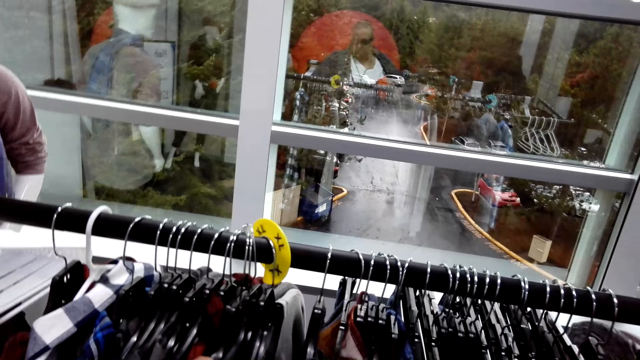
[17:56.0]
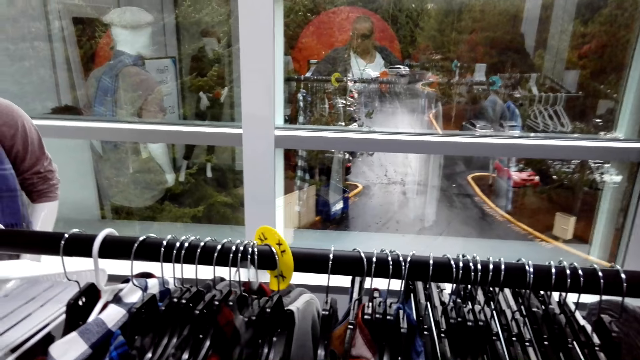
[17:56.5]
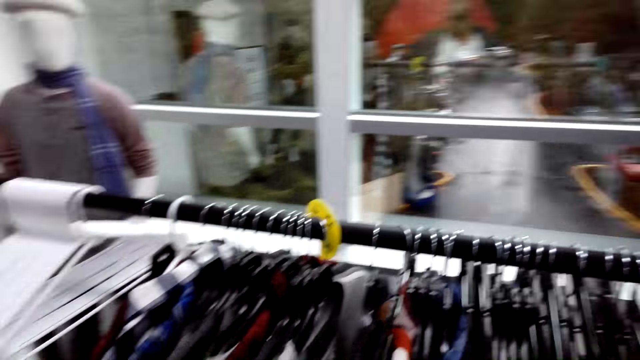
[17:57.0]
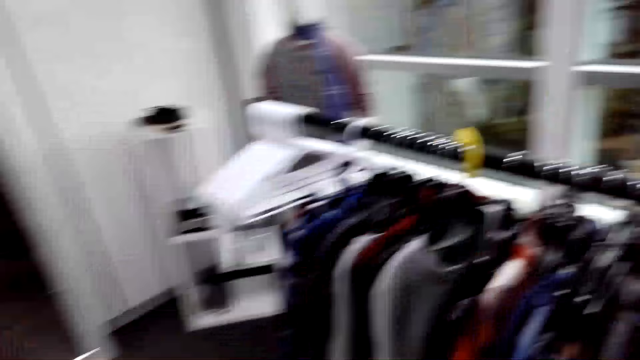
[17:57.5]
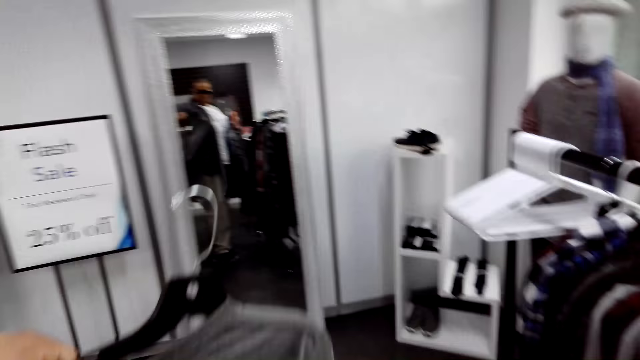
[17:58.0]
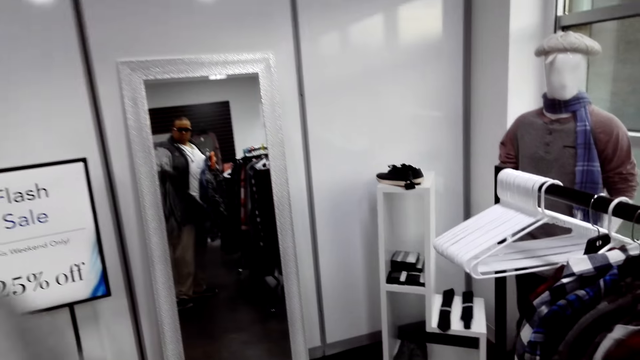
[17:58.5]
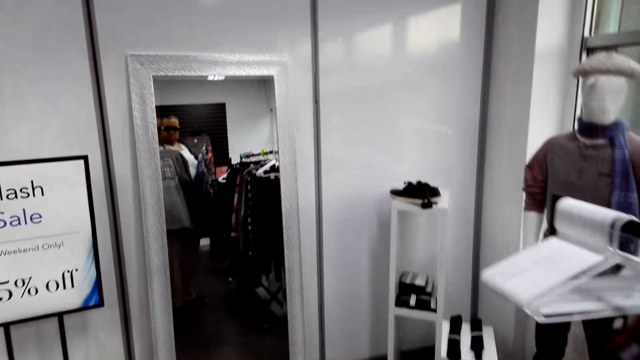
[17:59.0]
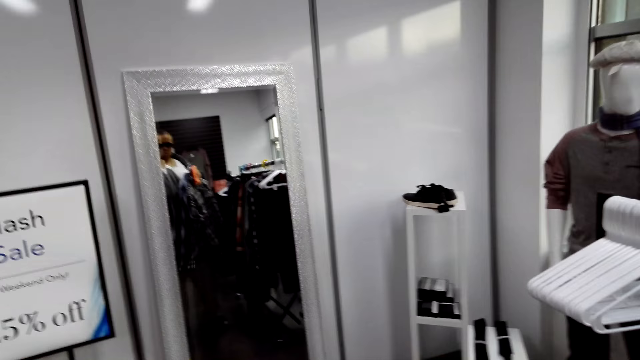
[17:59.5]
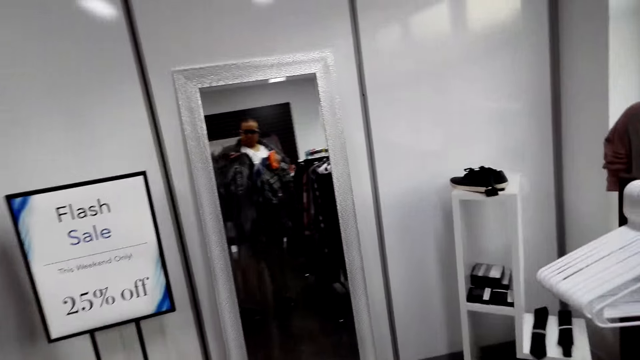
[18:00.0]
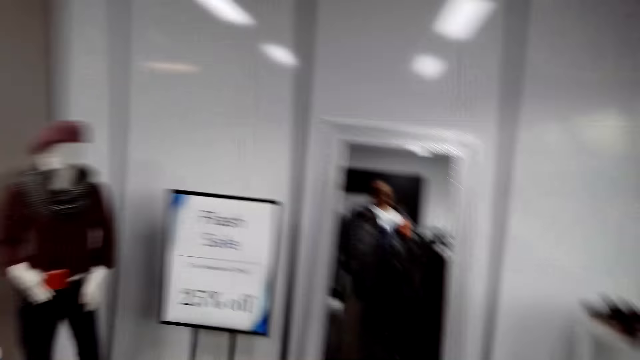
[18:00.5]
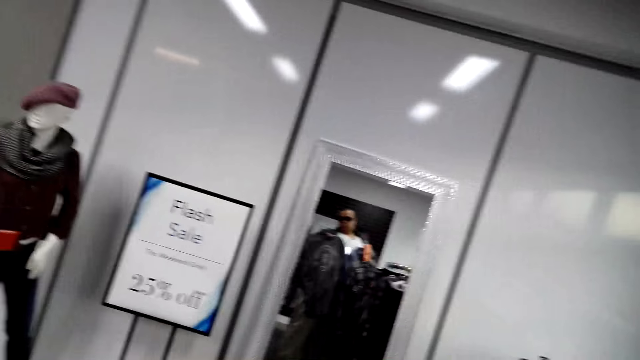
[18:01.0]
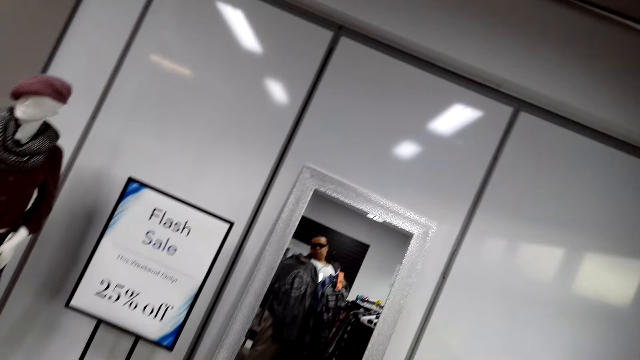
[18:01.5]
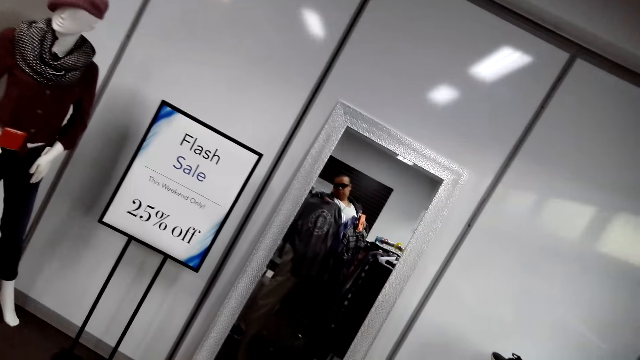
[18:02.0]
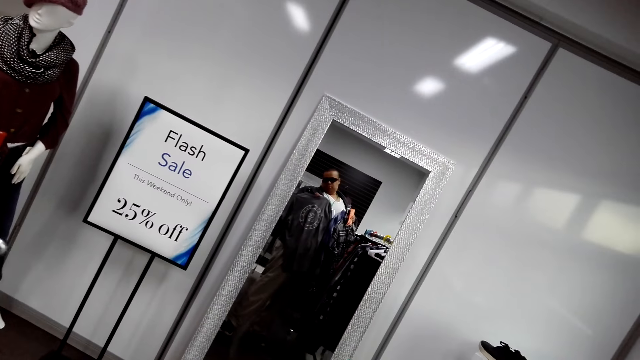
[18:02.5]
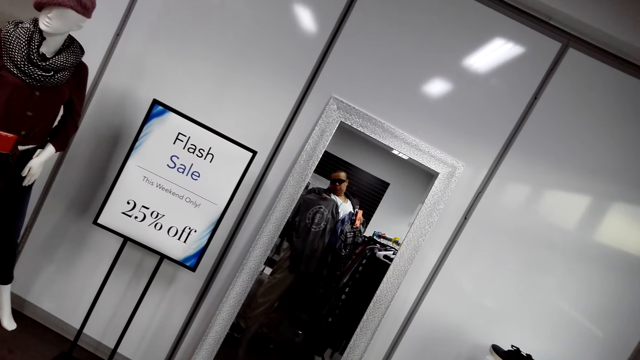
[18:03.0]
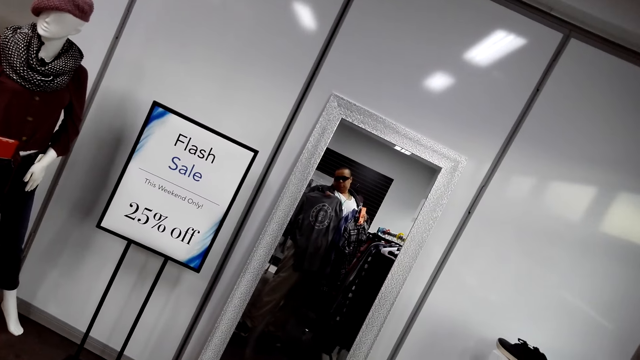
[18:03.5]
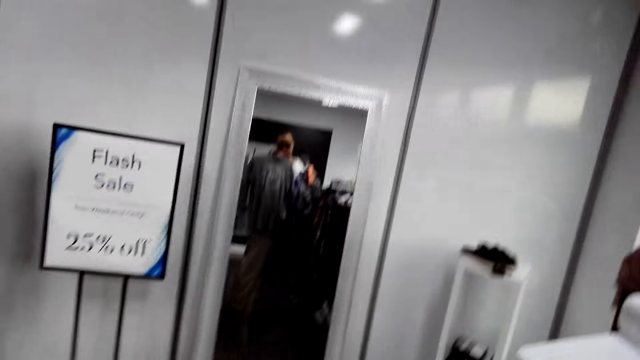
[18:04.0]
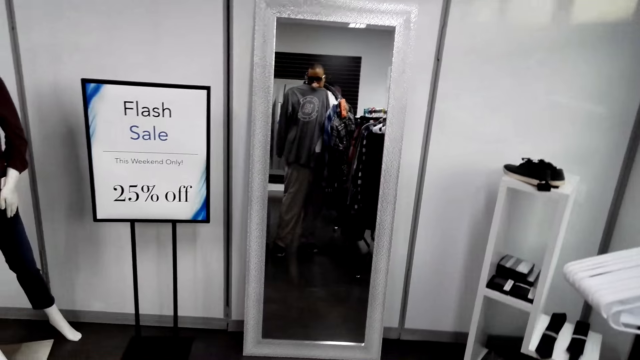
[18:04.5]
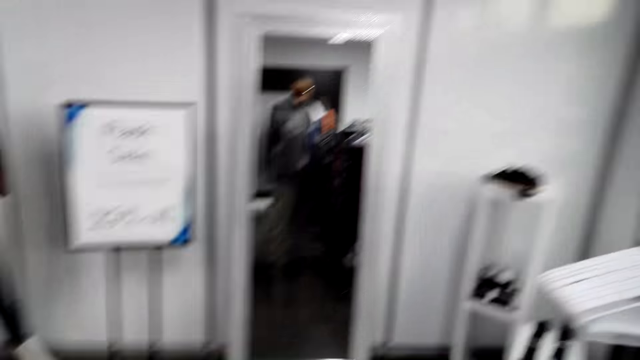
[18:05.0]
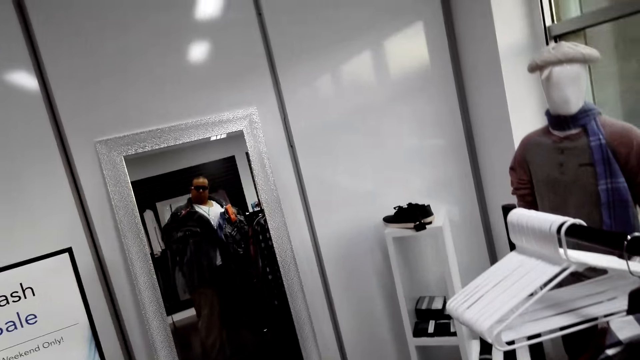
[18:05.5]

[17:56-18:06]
The camera wearer picks the cloth on the hanger on the display rack. They hold the sweatshirt, purses and shirts. They look at themselves in the mirror. They look in the mirror and look around.

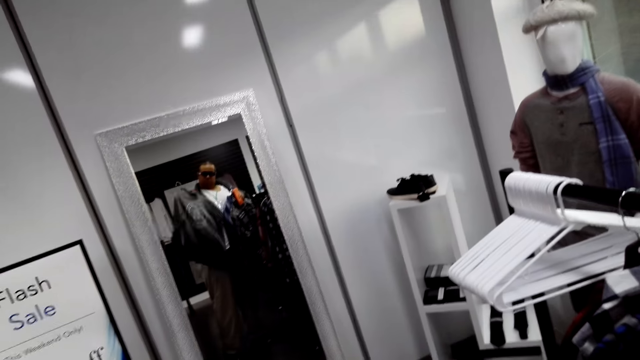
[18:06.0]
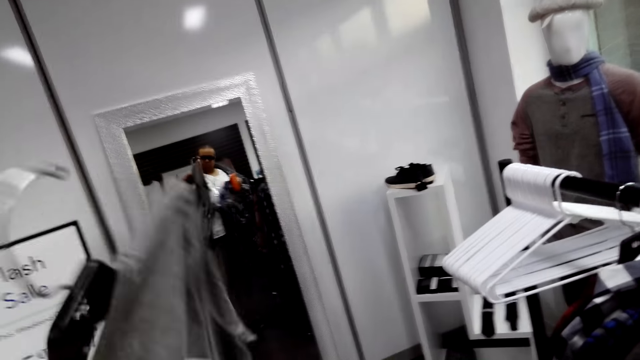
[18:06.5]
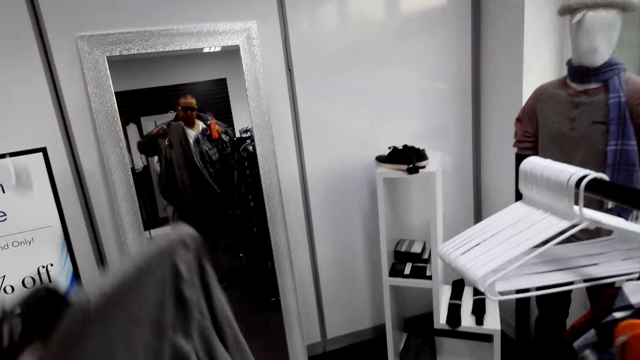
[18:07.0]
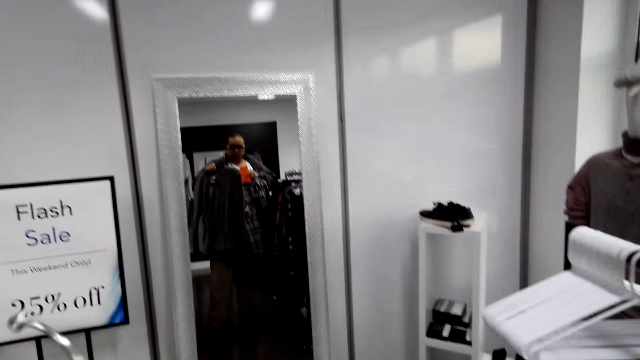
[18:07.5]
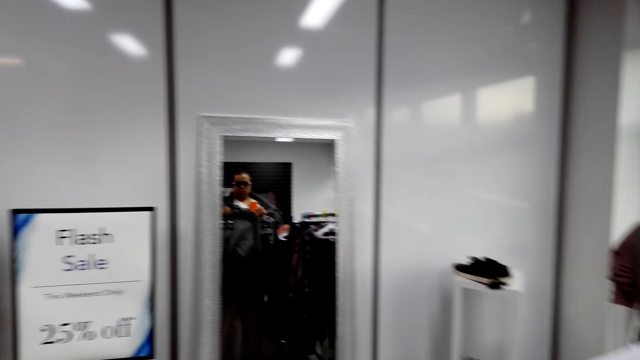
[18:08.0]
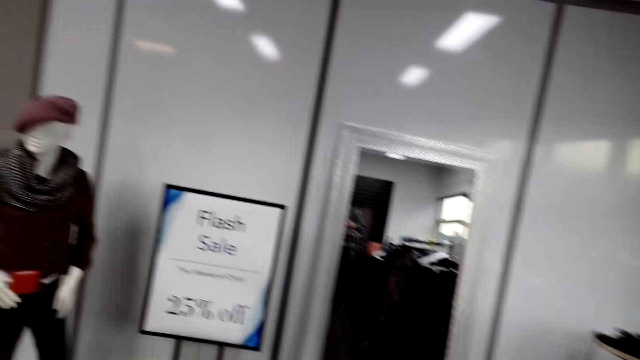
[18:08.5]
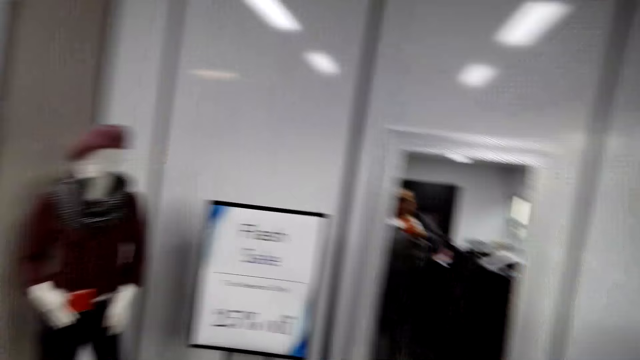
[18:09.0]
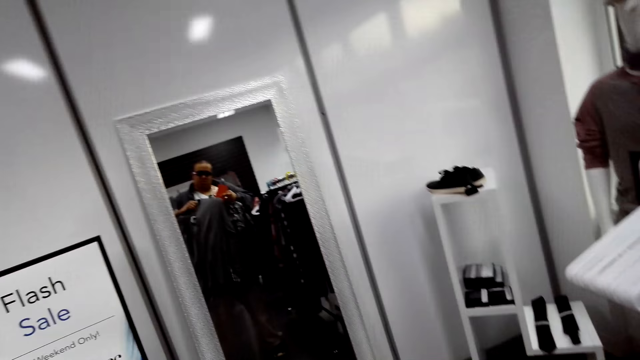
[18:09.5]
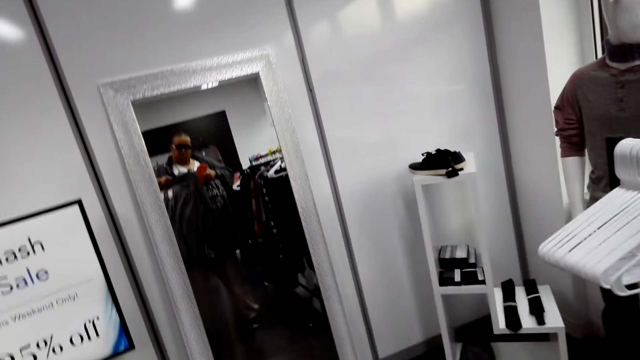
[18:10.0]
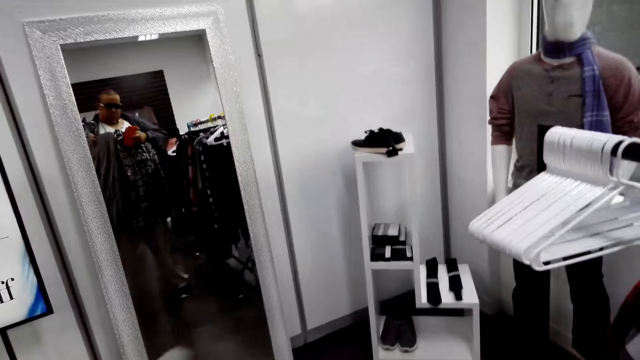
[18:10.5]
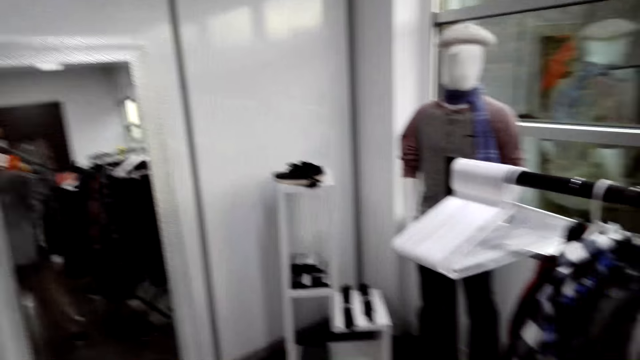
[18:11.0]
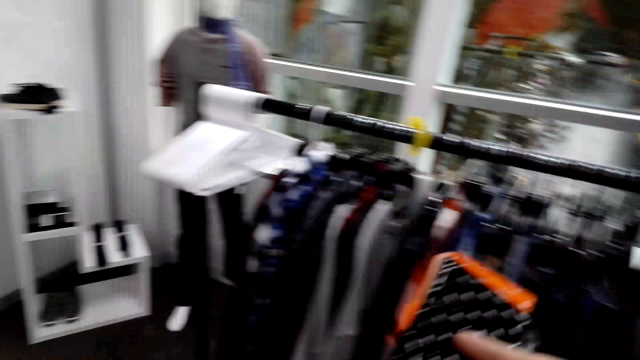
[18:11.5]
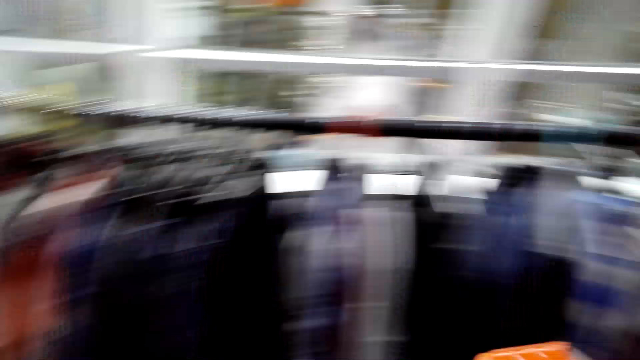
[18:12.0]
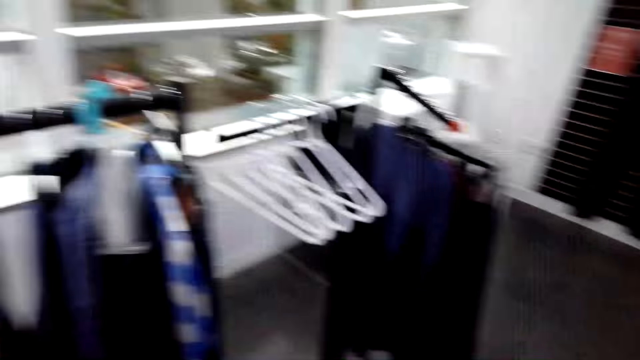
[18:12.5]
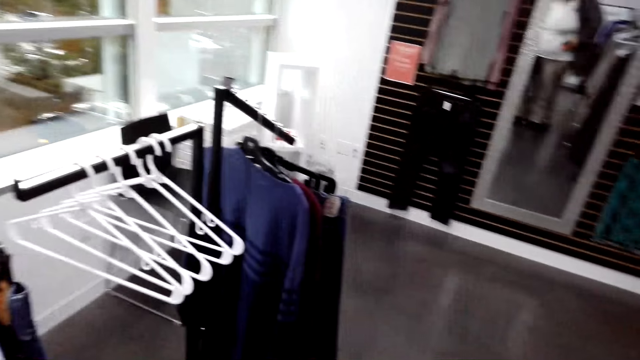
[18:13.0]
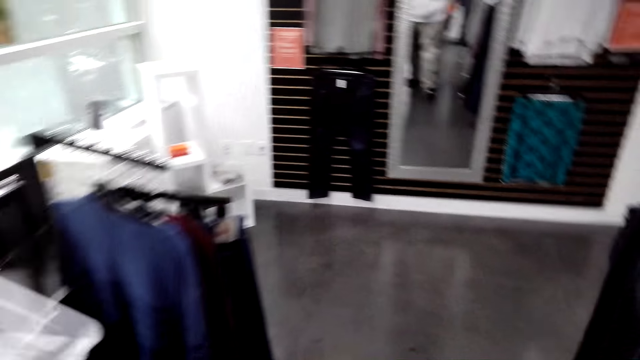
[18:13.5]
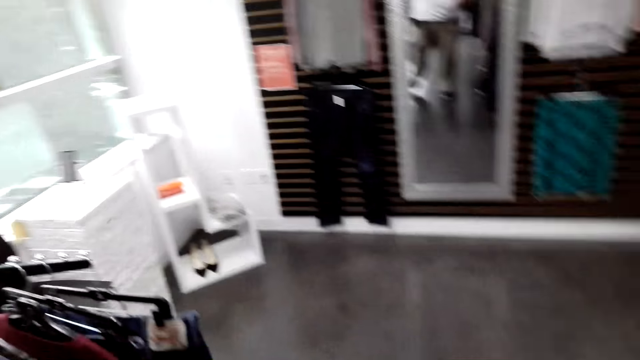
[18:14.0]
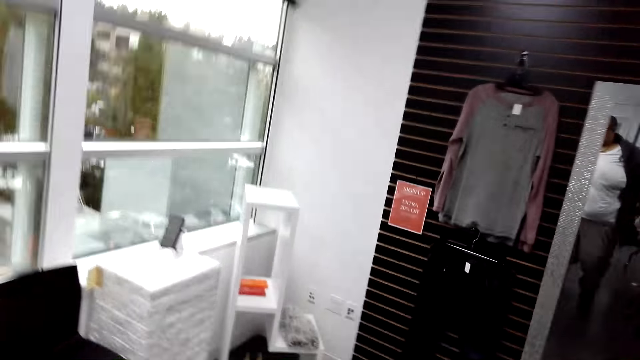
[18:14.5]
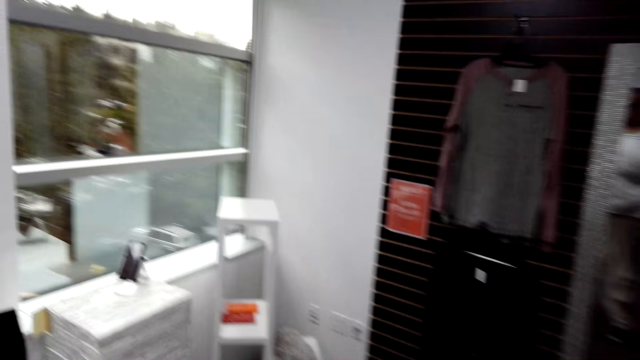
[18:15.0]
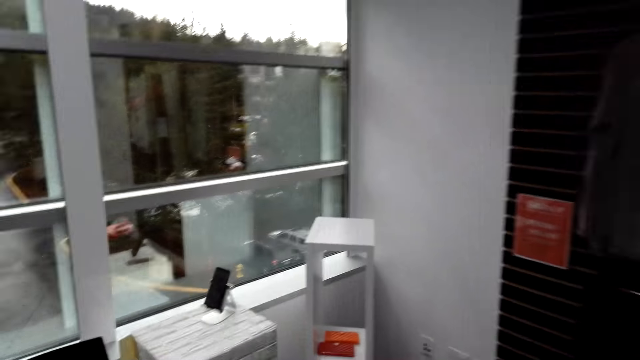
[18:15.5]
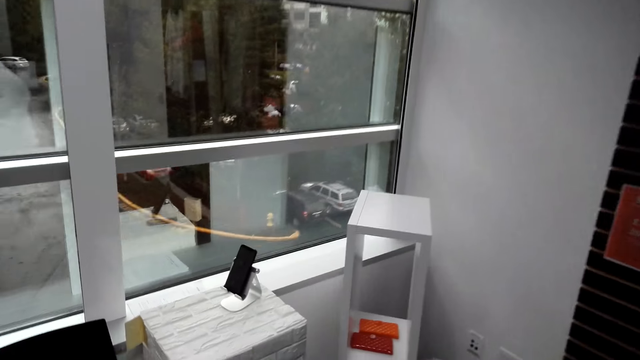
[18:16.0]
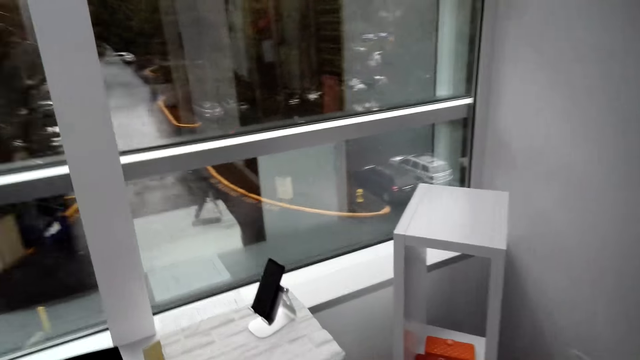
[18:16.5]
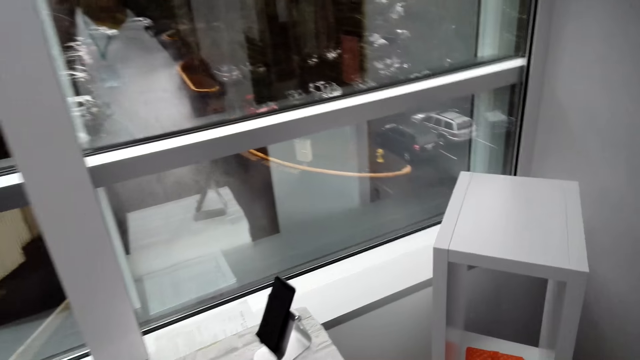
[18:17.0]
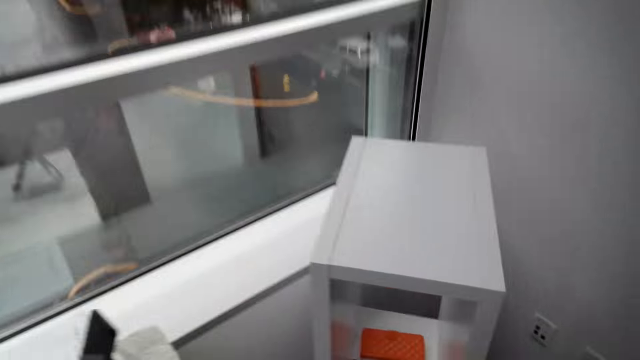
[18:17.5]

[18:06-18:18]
The camera wearer looks around and looks in the mirror. They turn around with the sweatshirt, purses and shirts. They look around and walk towards the rack.
